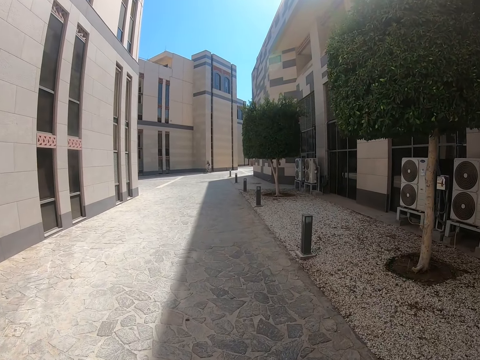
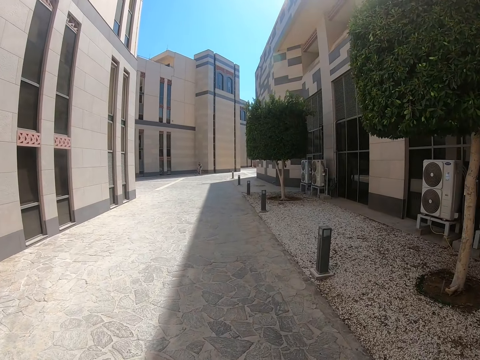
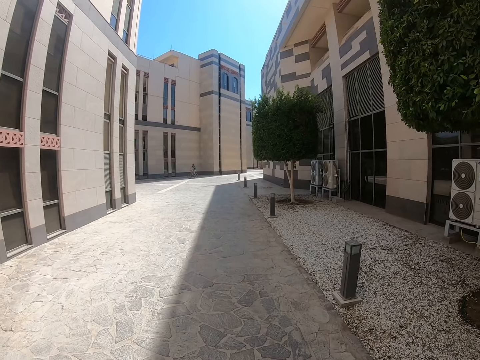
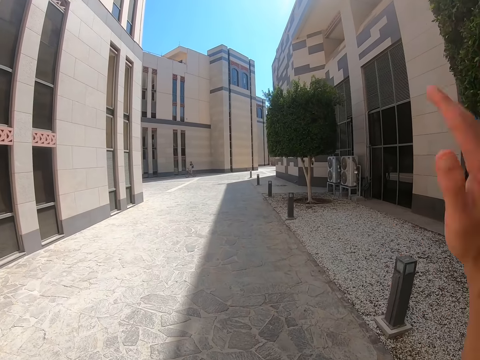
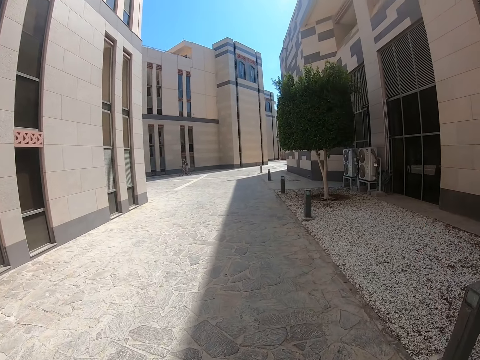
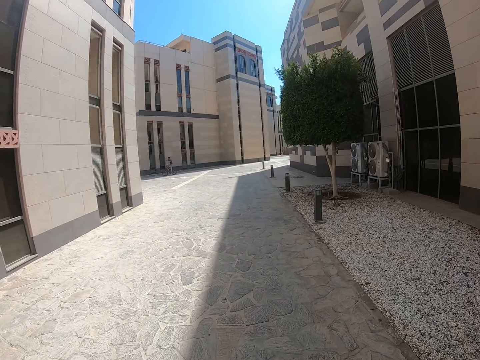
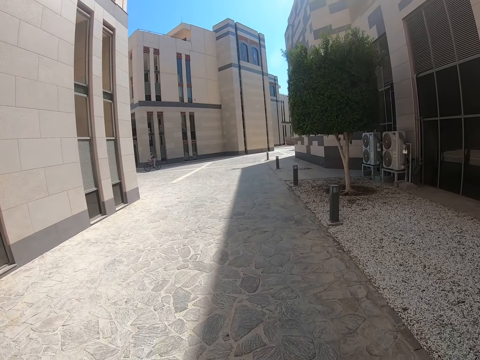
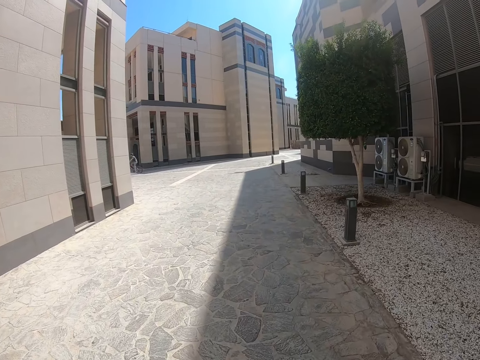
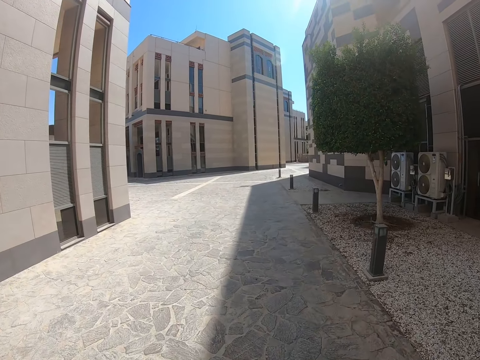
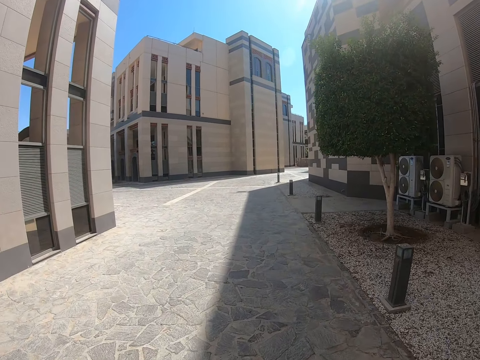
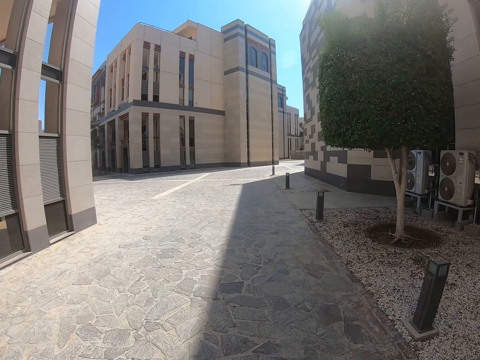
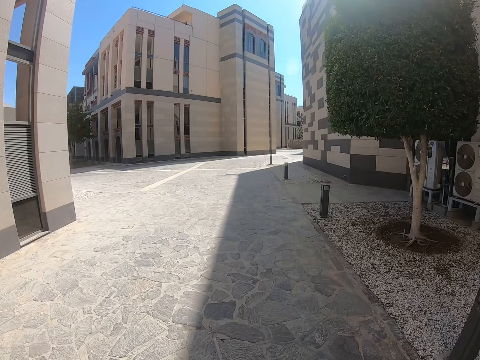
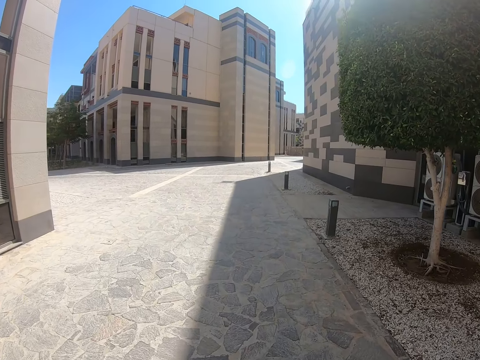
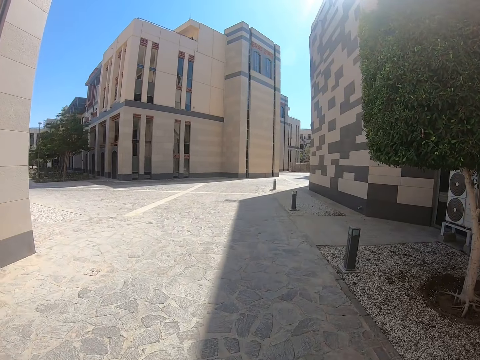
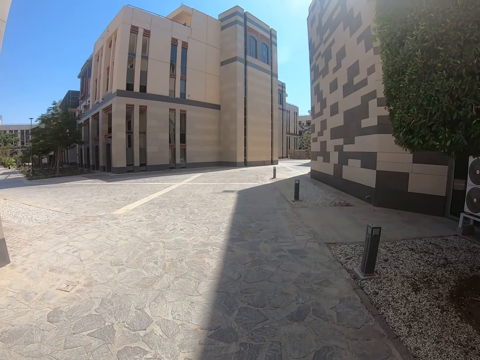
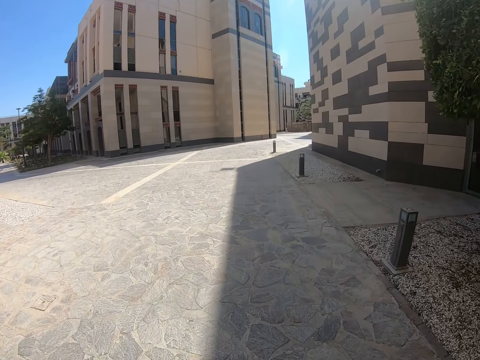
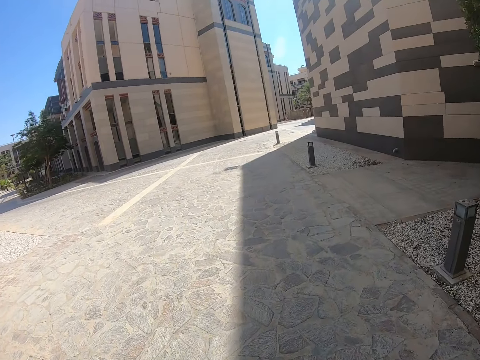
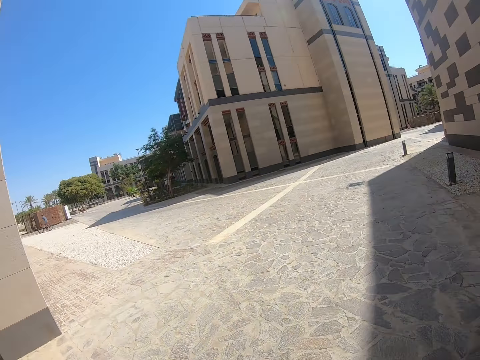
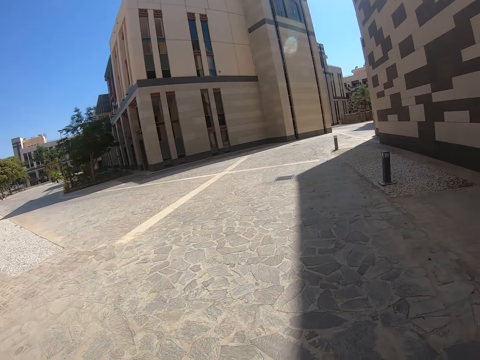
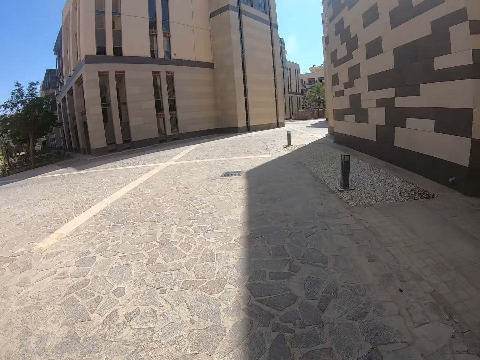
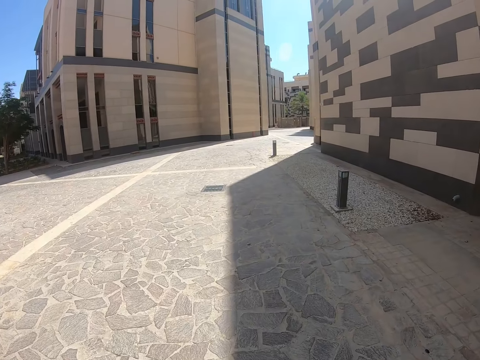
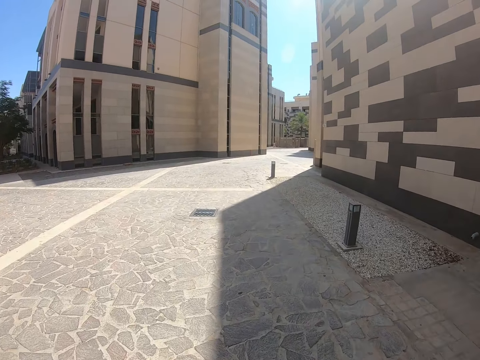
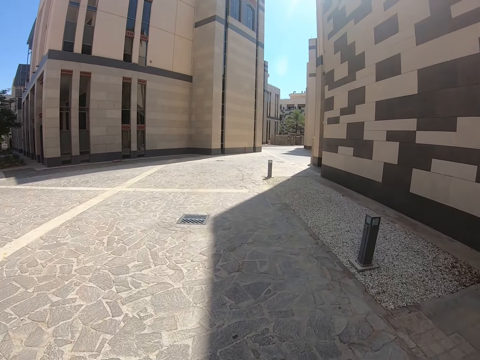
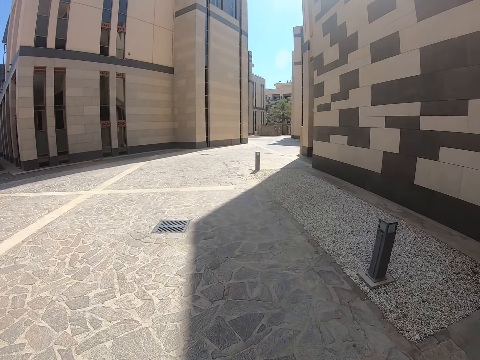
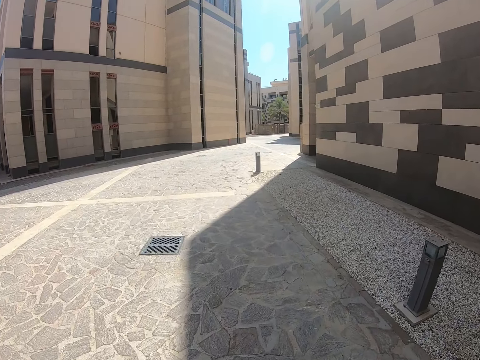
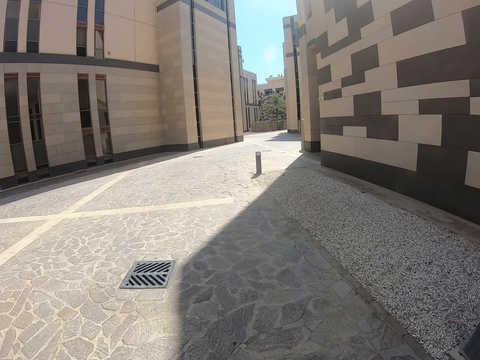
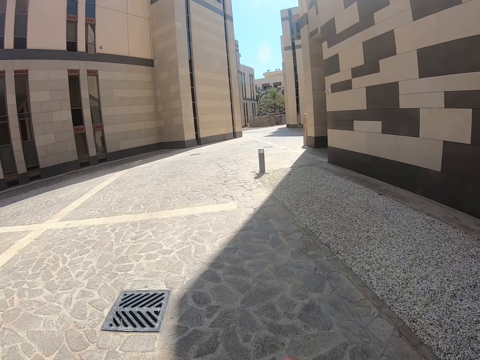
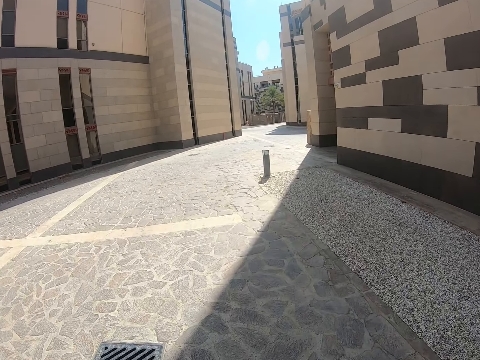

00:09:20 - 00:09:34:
The camera wearer waves a hand. They look around.

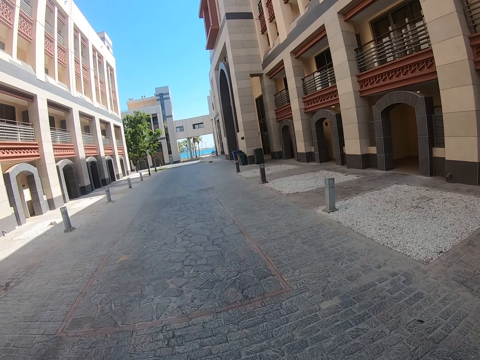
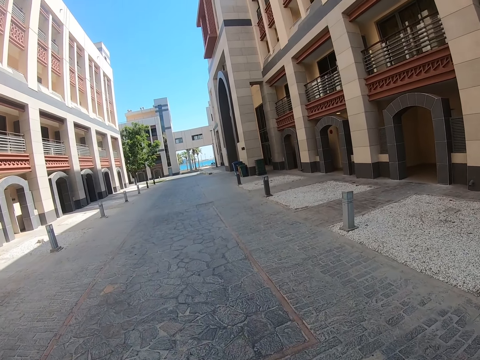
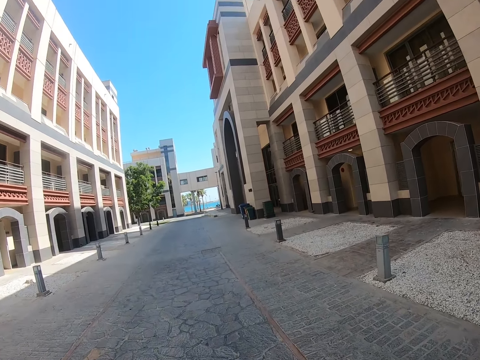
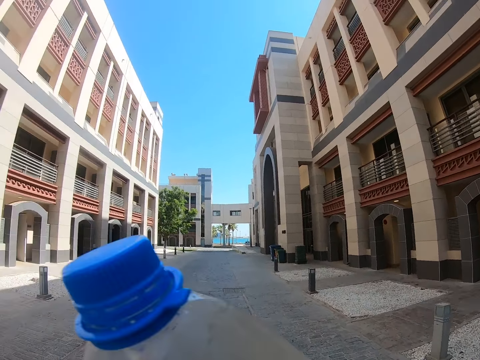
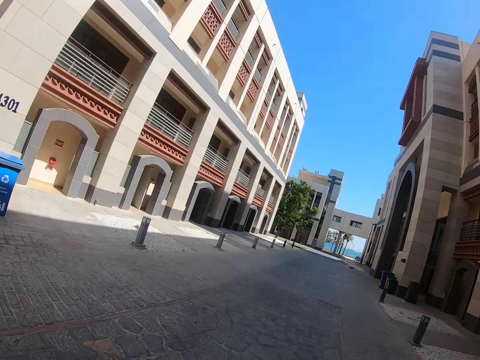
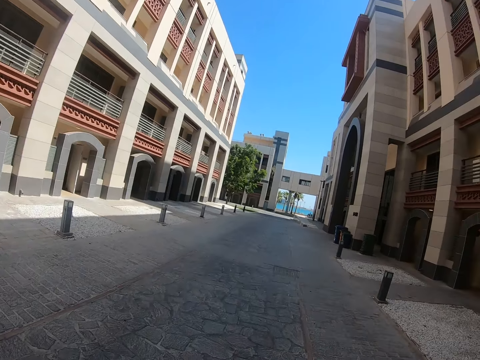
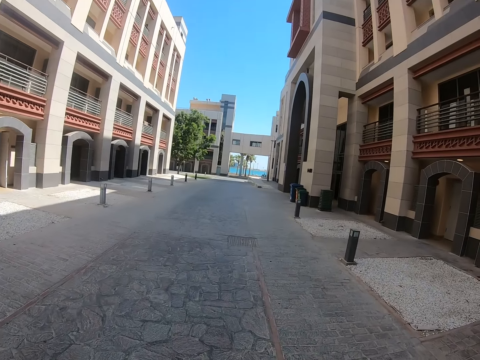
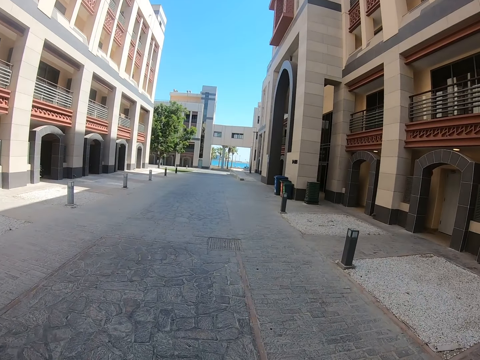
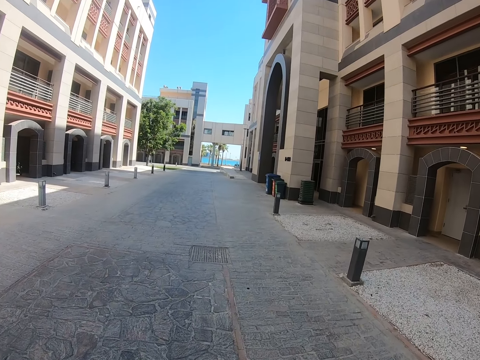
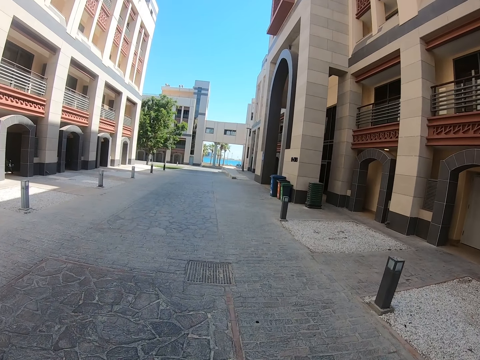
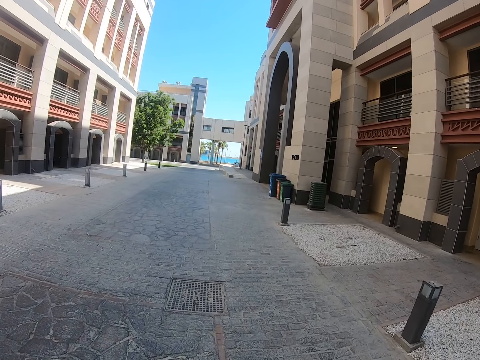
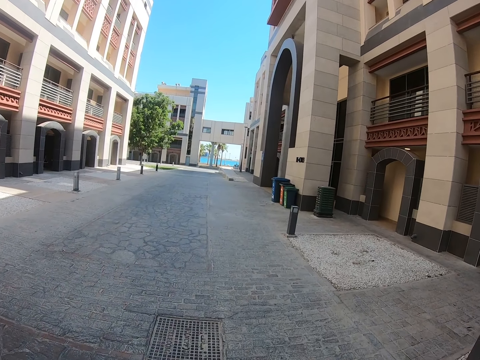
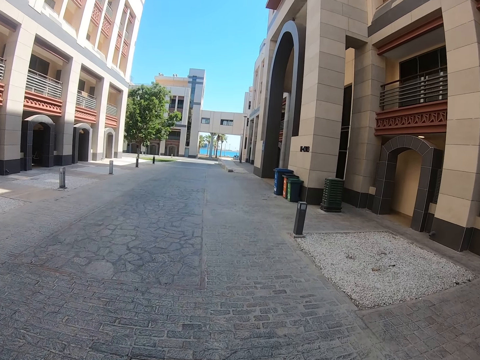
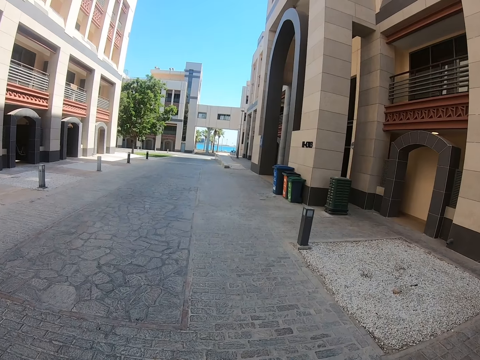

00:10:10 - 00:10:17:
The camera wearer switches the bottle to his right hand from the left. He looks to the left.

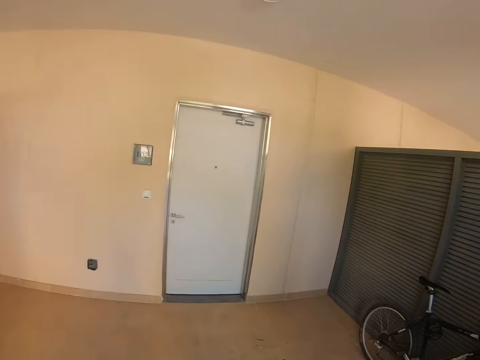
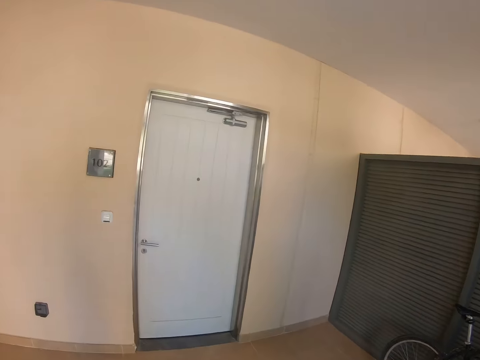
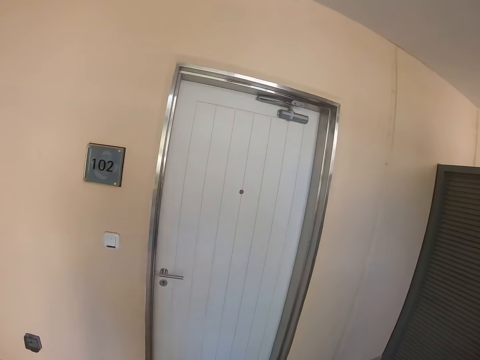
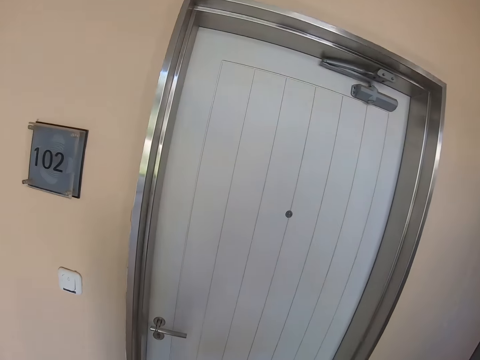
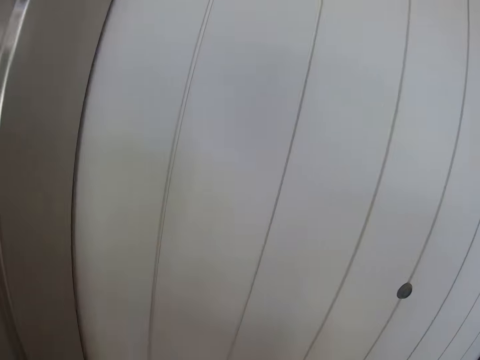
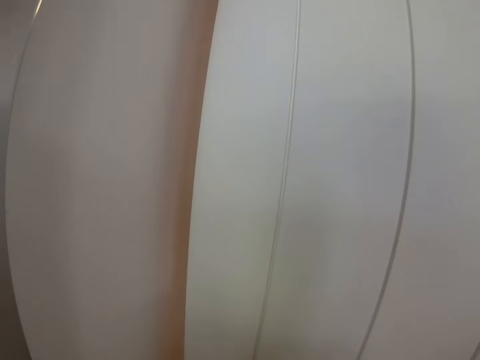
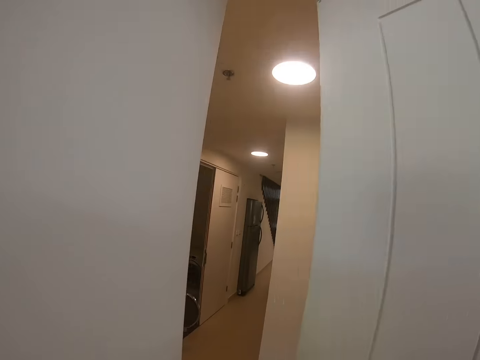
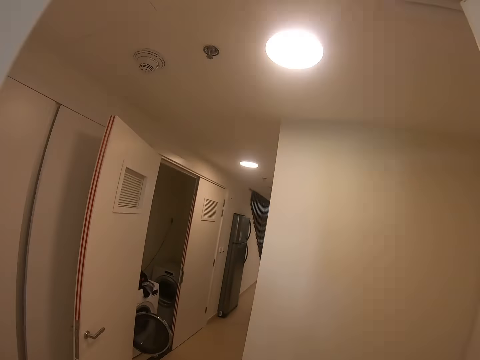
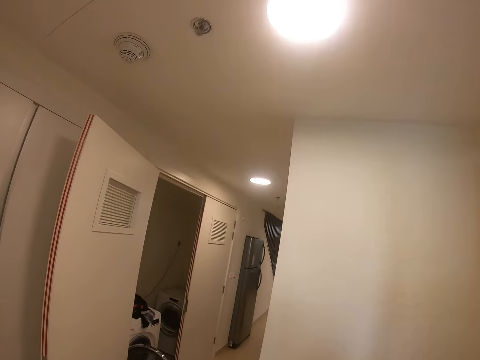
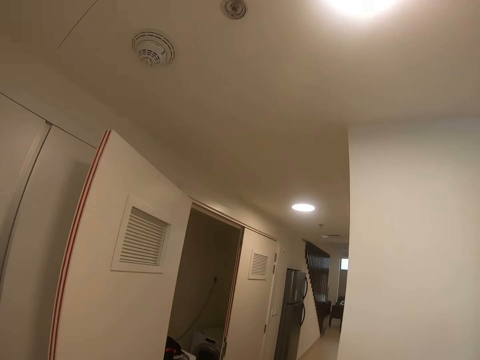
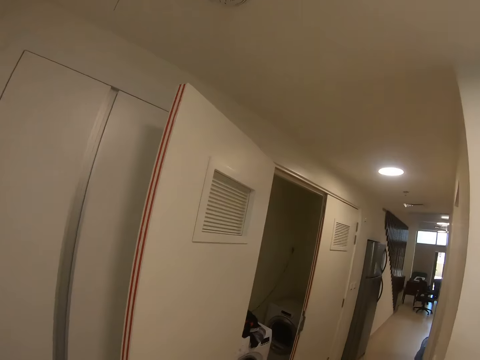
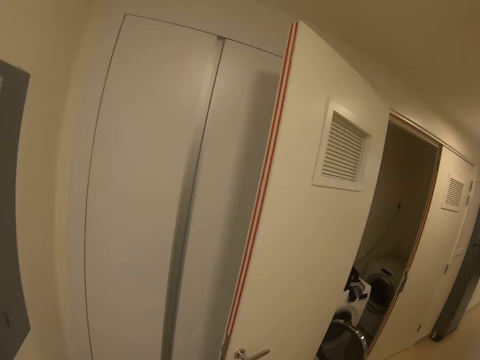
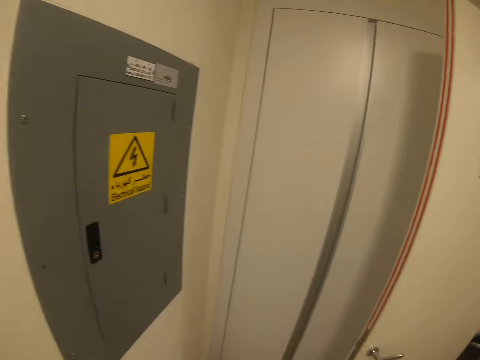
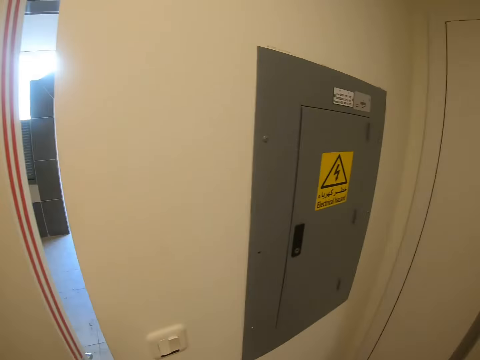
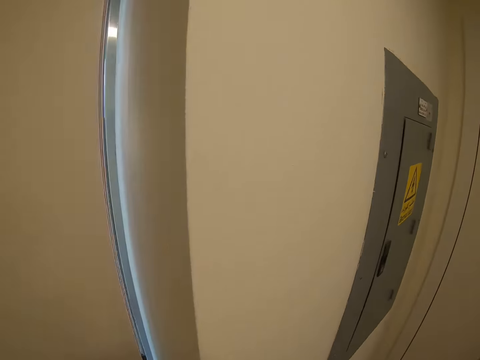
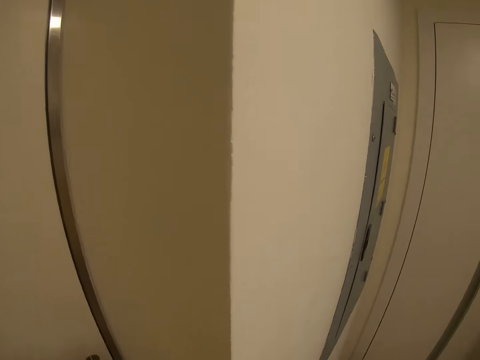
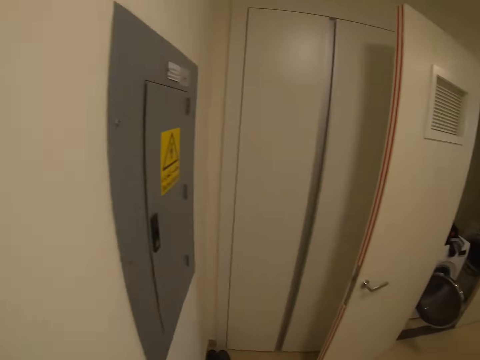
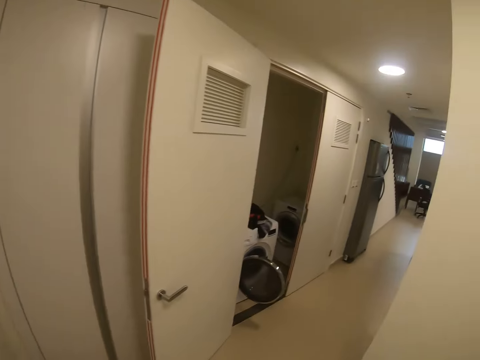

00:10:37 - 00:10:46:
The camera wearer opens a building door. They walk inside through the door into a room. They look around. They close the door.
